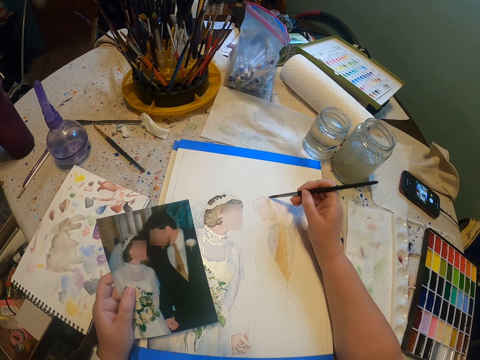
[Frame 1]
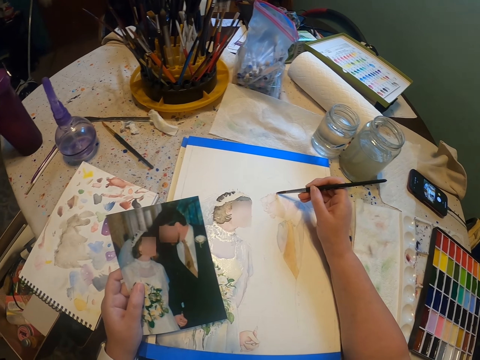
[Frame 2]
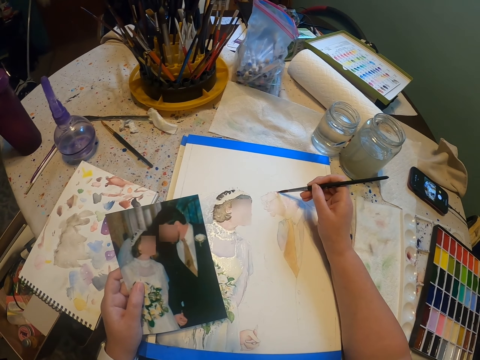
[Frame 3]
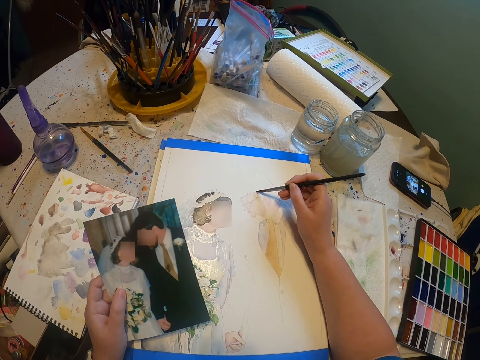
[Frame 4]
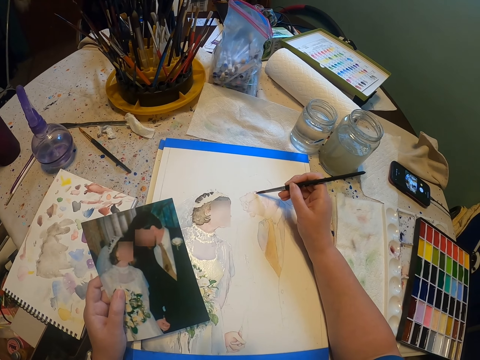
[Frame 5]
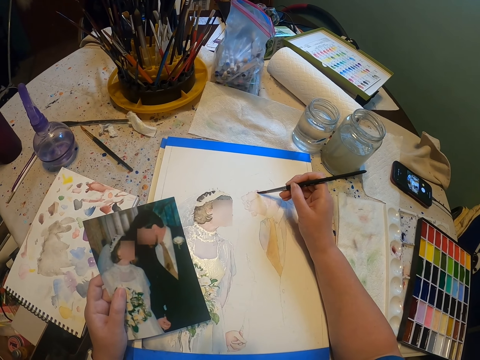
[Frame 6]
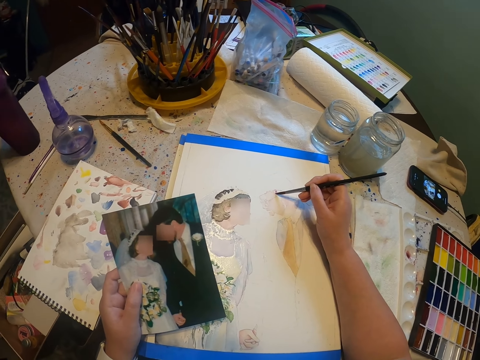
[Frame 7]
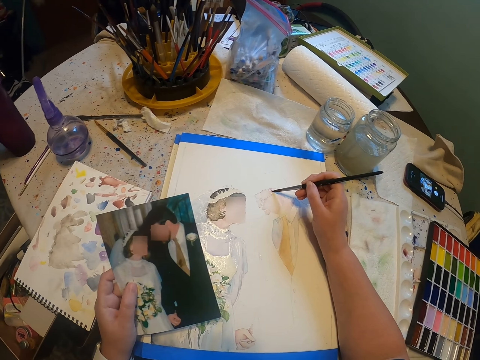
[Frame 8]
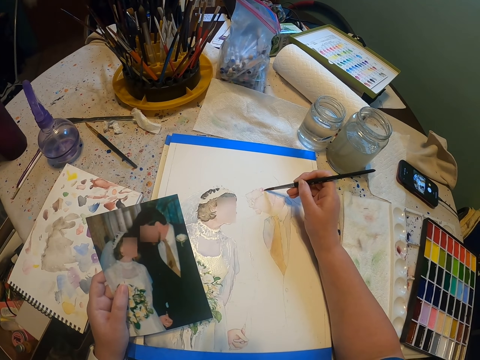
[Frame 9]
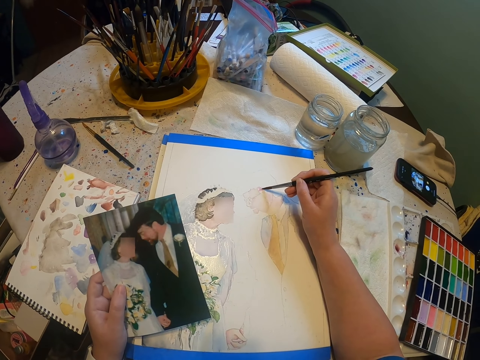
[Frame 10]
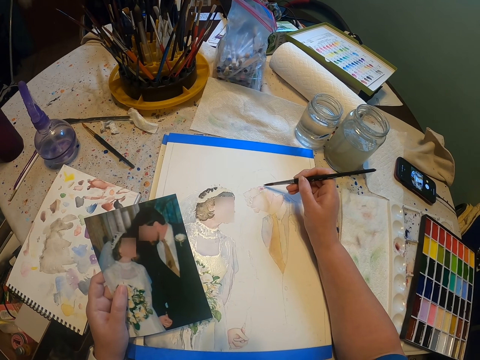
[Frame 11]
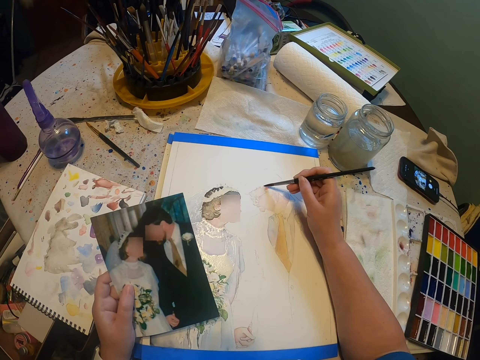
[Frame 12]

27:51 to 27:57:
The camera wearer paints the sketch with the brush.

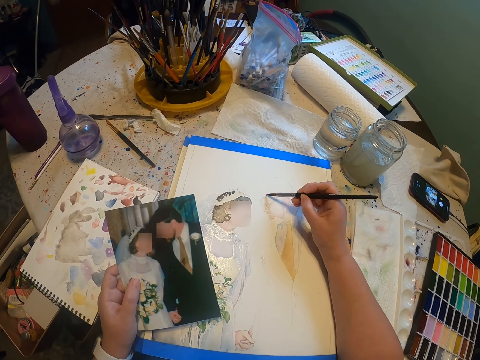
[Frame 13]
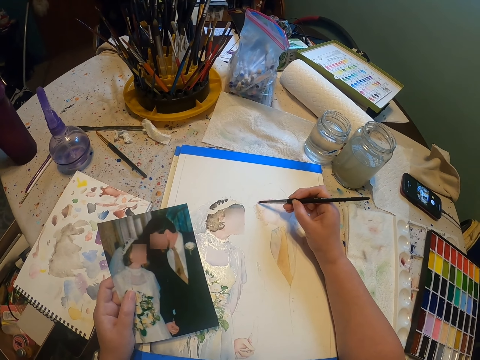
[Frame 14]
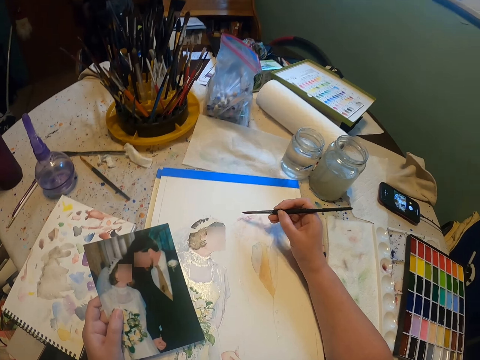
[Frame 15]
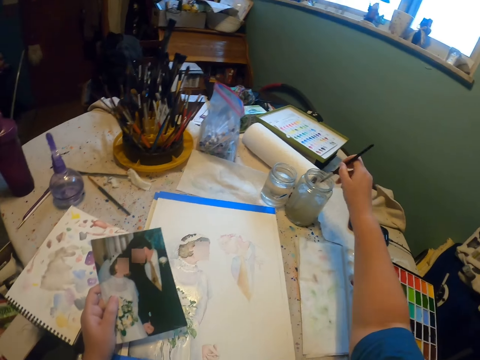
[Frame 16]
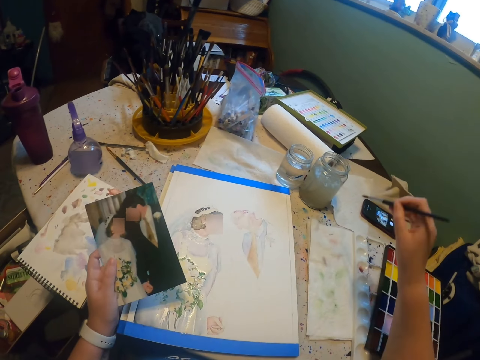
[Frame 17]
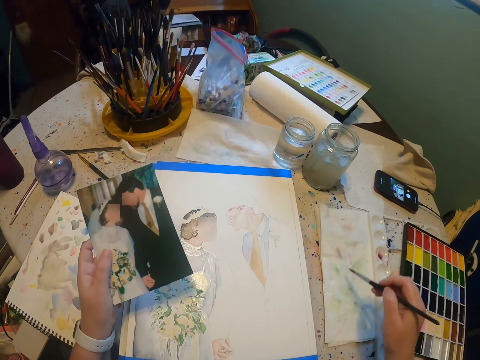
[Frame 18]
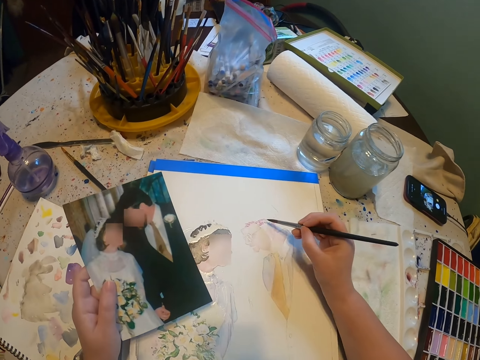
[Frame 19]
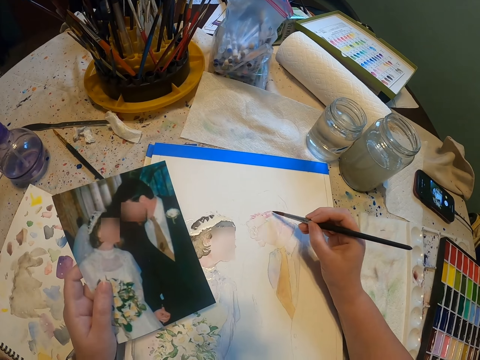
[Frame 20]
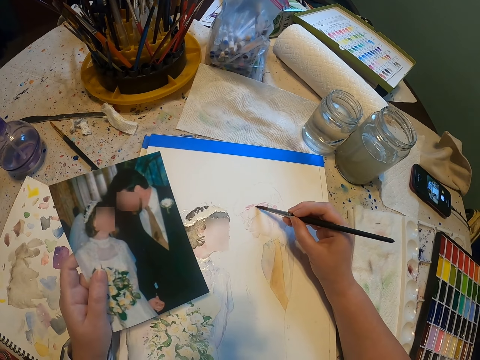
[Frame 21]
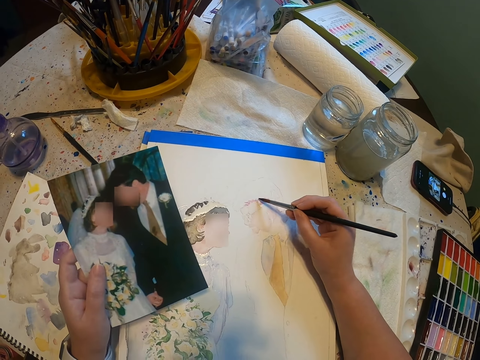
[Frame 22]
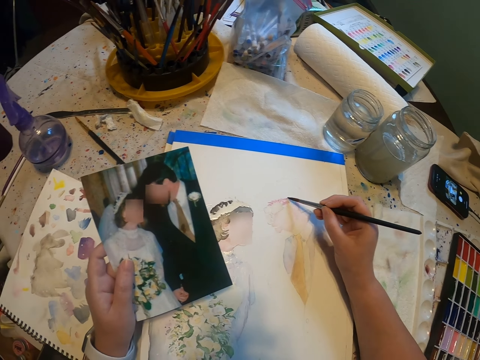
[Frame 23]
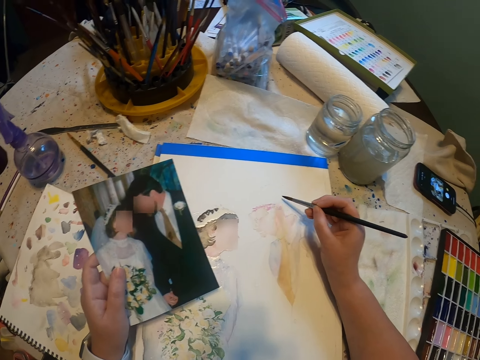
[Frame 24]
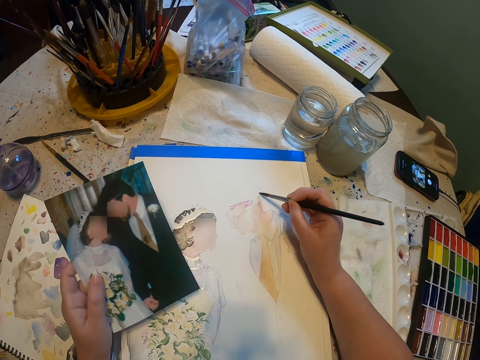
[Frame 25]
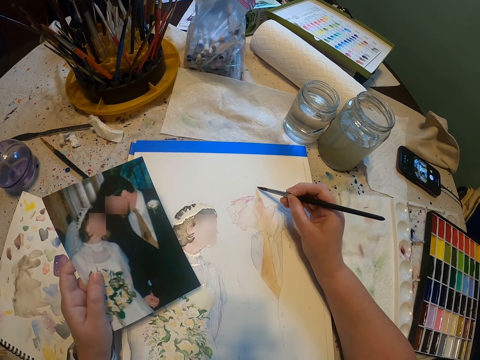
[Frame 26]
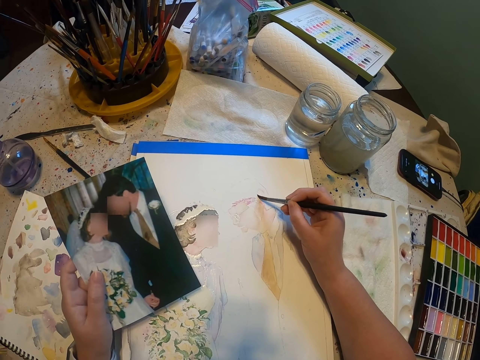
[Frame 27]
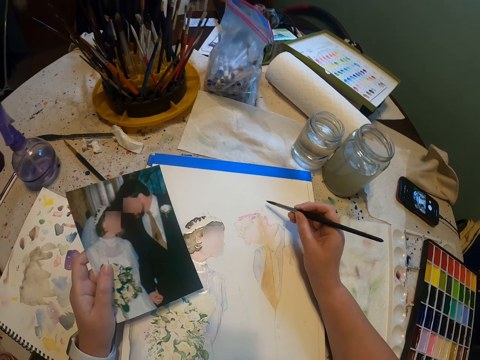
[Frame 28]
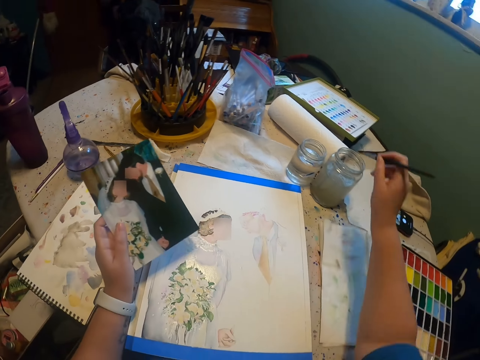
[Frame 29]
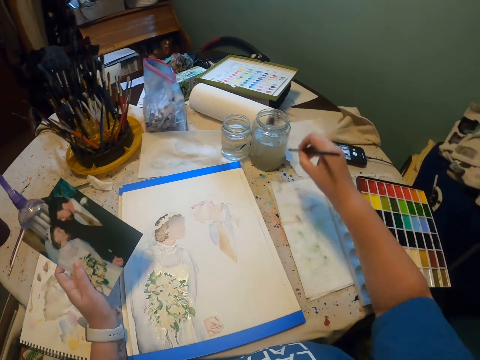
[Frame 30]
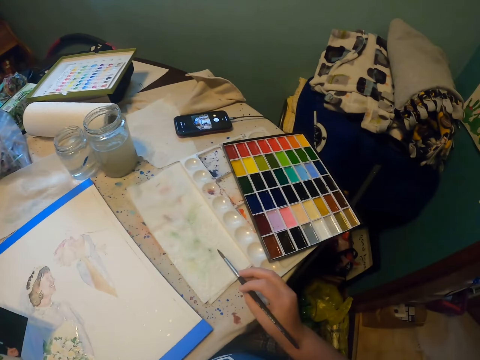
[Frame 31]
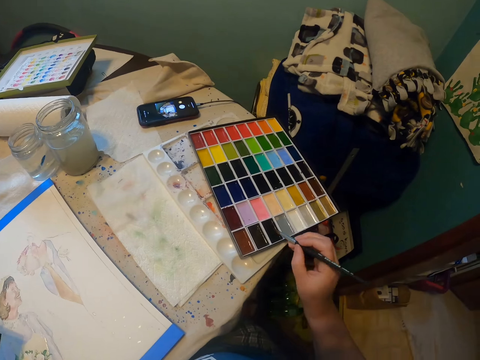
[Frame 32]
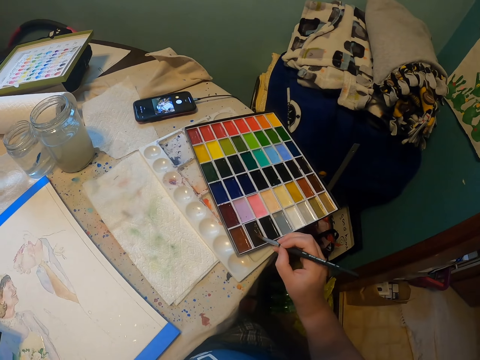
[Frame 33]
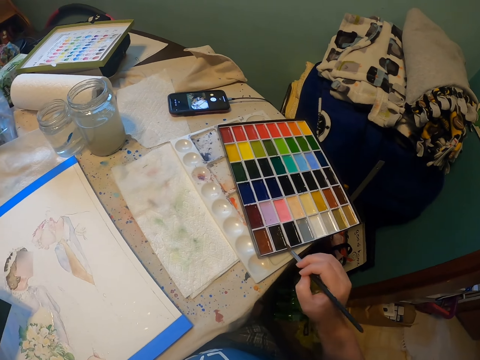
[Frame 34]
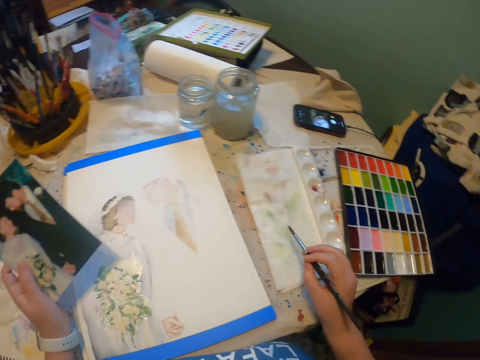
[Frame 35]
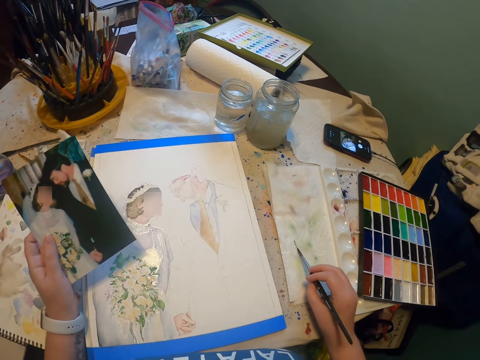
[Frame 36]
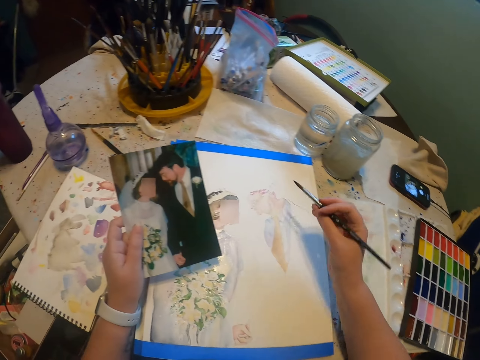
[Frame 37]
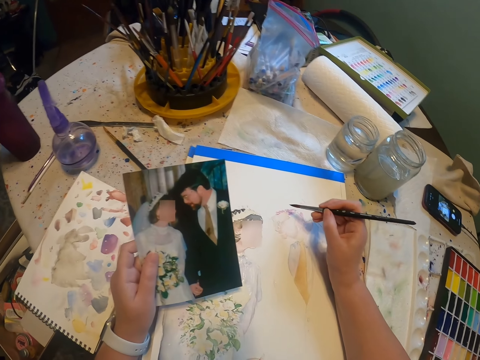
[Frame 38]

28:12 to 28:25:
The camera wearer dips the paint brush in a water color and reduces the paint from the paint brush. They paint the sketch with the brush. They dip the paint brush in the water color, reduce the paint from the paint brush and add paint on the paint brush. They dip the brush in the paint. They reduce the paint from the paint brush.

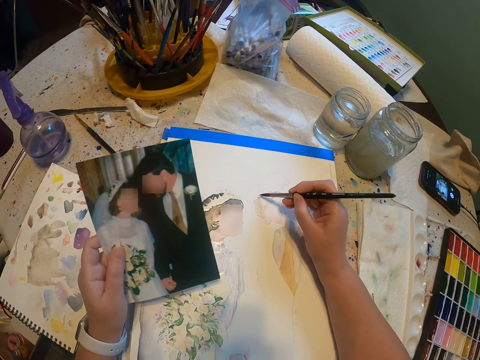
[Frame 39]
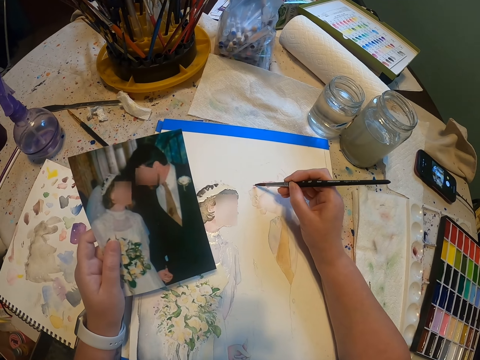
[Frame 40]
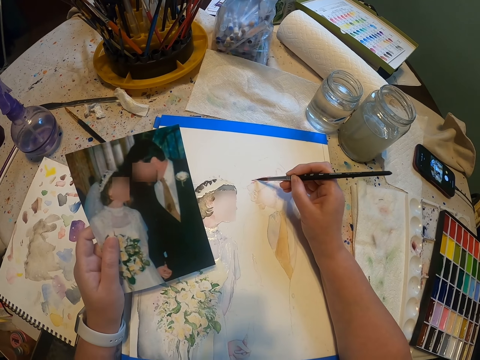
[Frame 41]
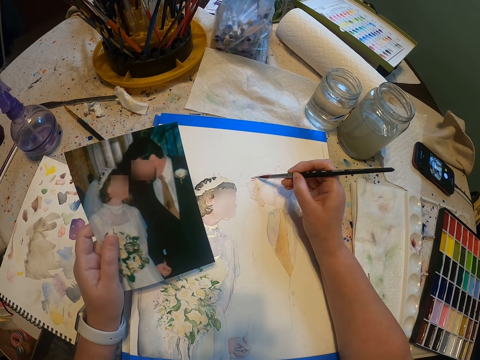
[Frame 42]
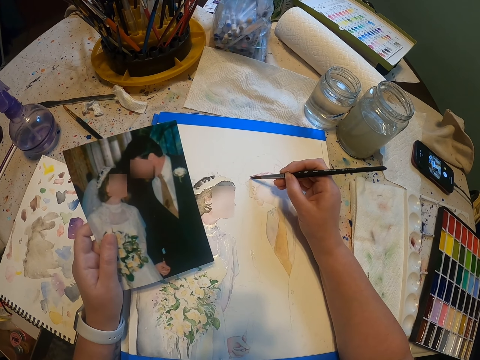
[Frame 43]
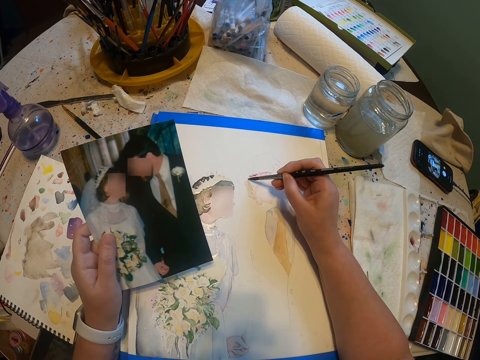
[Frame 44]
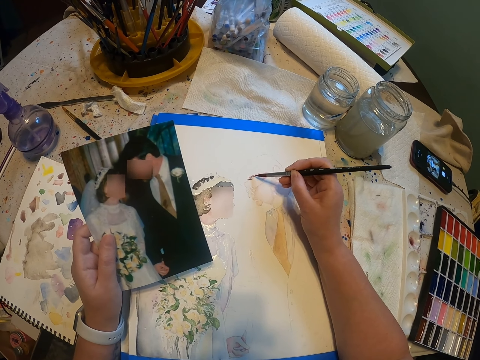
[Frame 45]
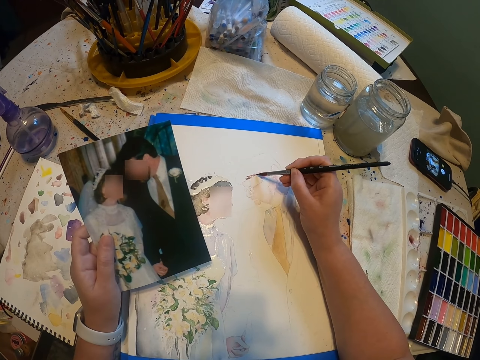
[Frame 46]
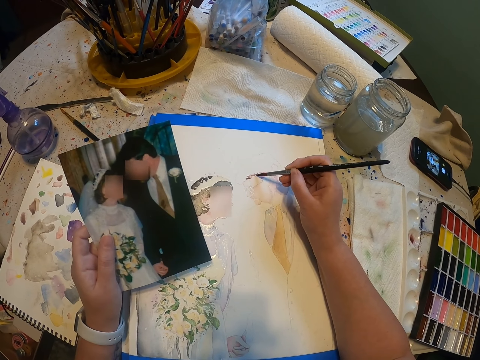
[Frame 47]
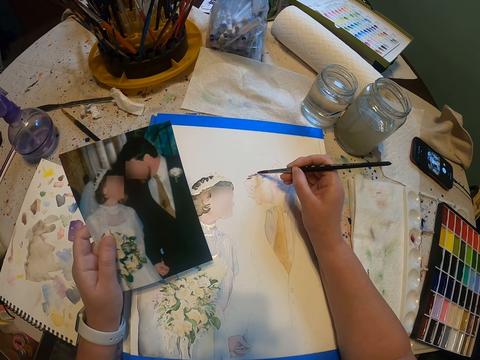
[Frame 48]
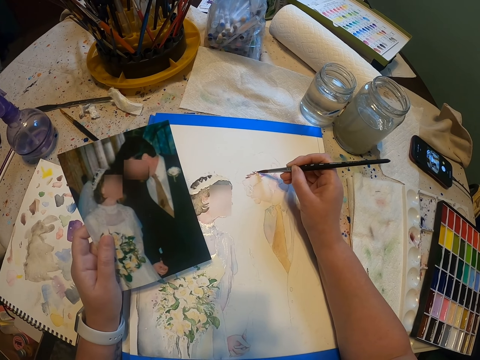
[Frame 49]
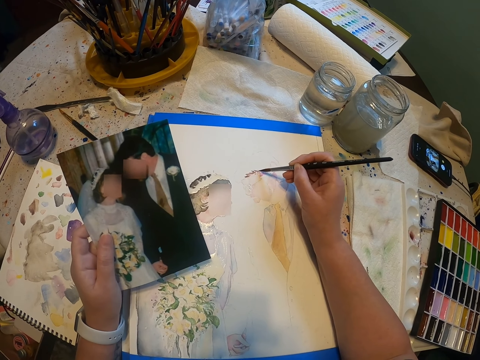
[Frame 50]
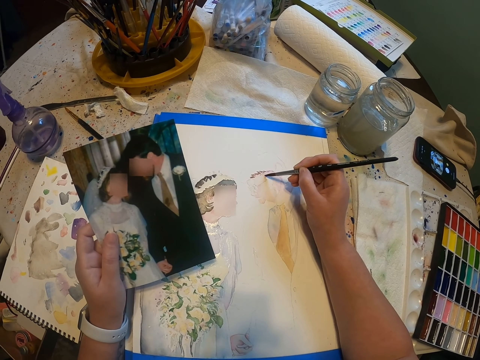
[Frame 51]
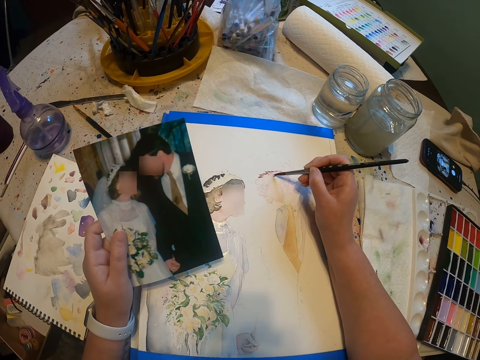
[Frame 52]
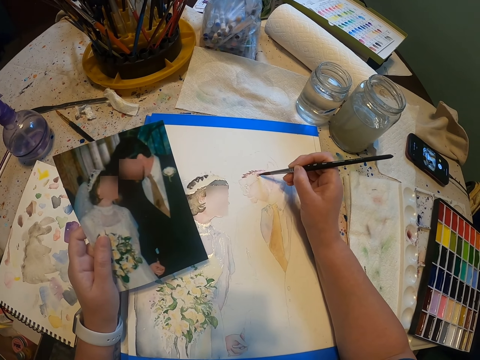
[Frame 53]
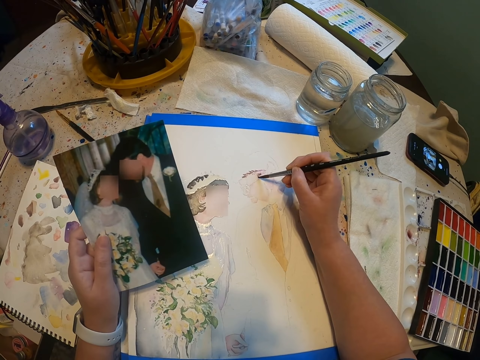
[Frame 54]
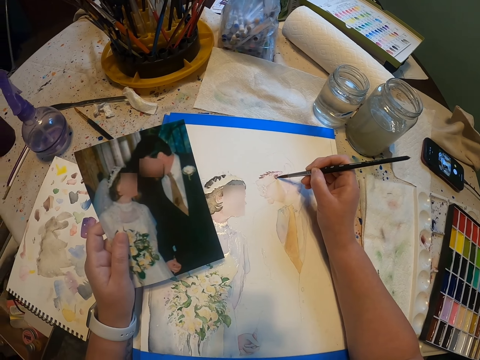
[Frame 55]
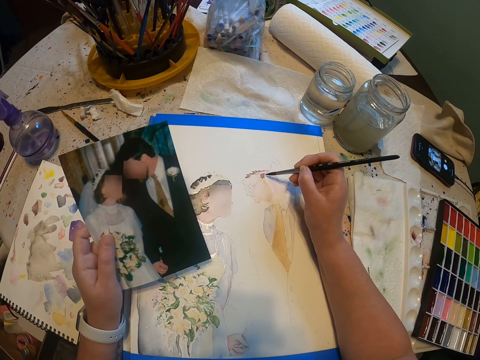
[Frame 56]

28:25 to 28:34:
The camera wearer paints the sketch on the paint paper with the brush.
